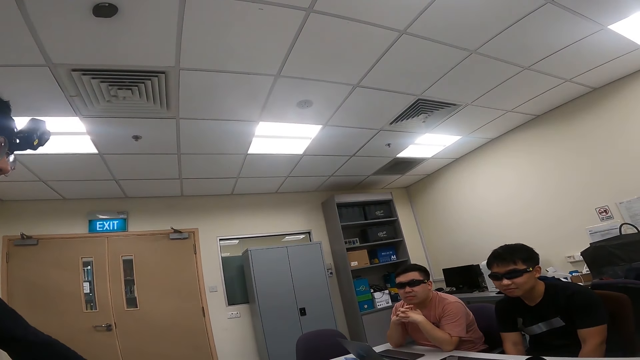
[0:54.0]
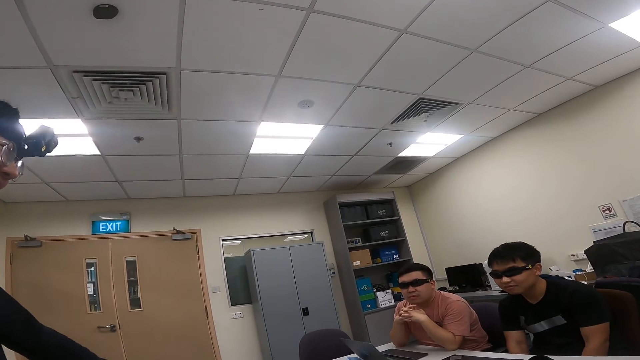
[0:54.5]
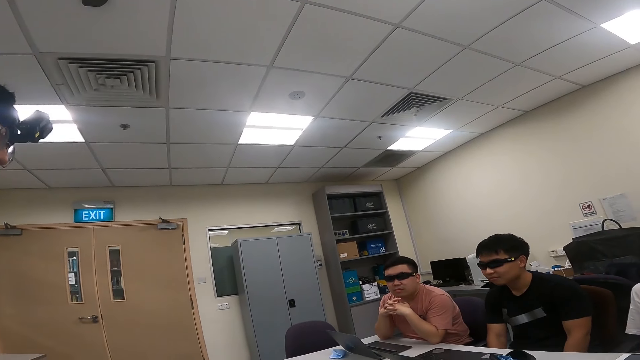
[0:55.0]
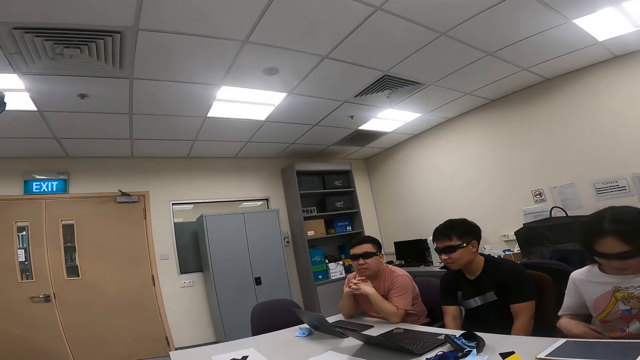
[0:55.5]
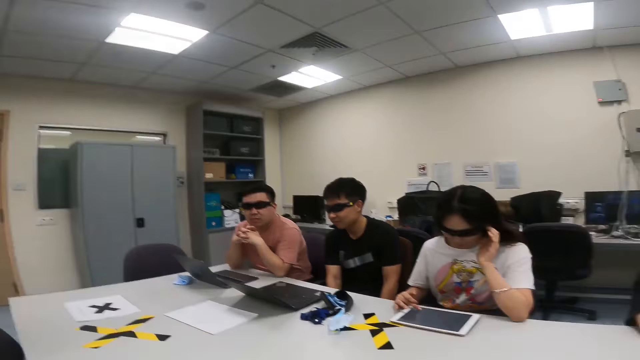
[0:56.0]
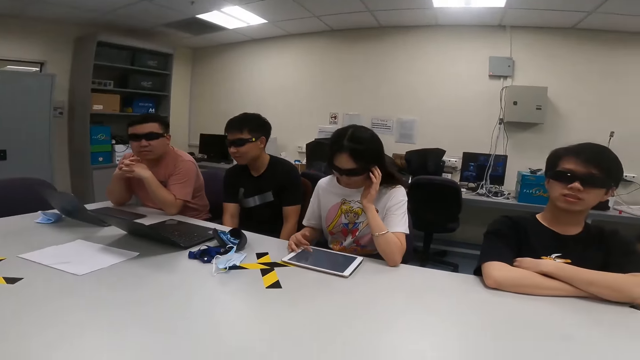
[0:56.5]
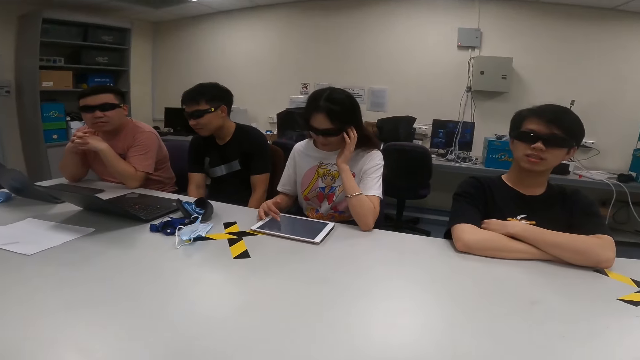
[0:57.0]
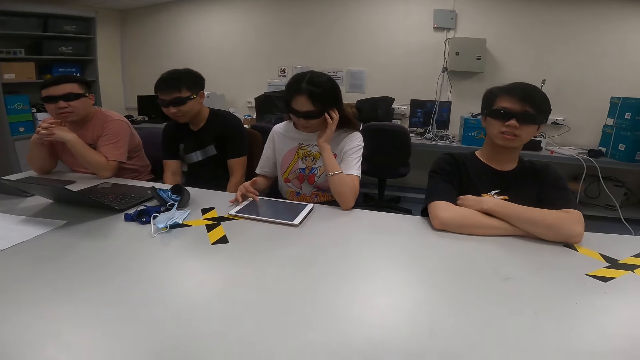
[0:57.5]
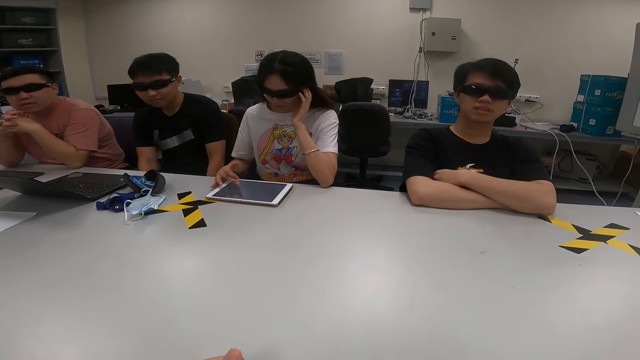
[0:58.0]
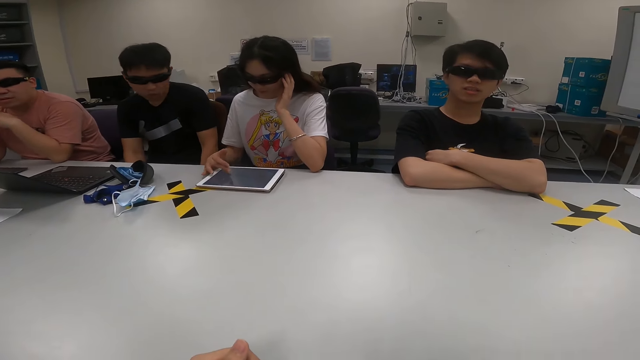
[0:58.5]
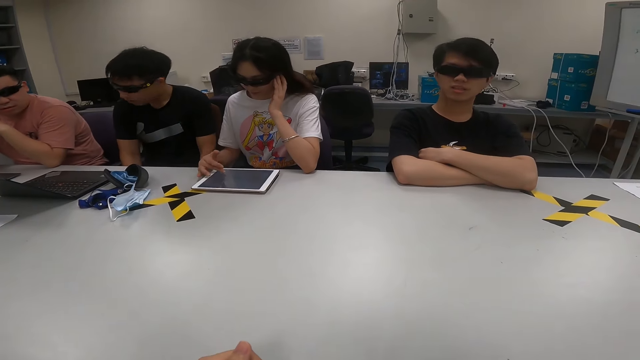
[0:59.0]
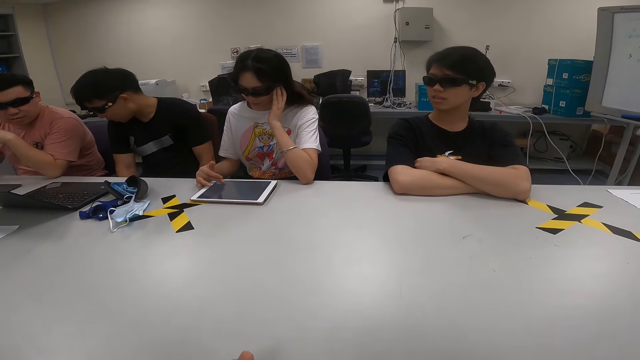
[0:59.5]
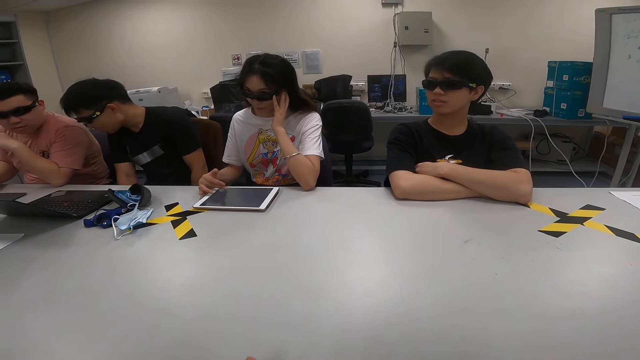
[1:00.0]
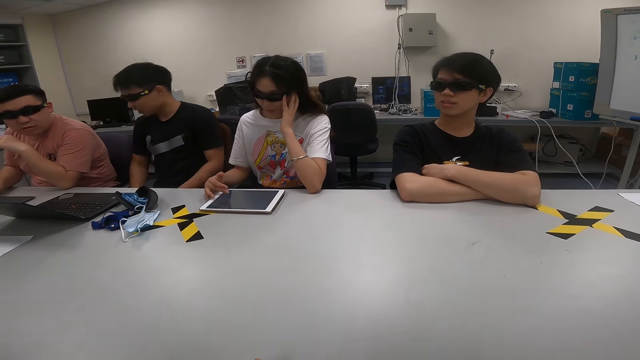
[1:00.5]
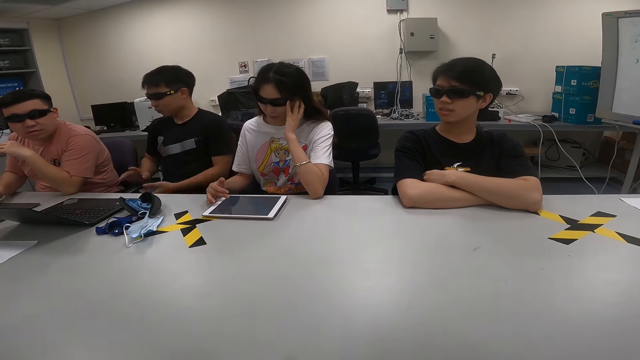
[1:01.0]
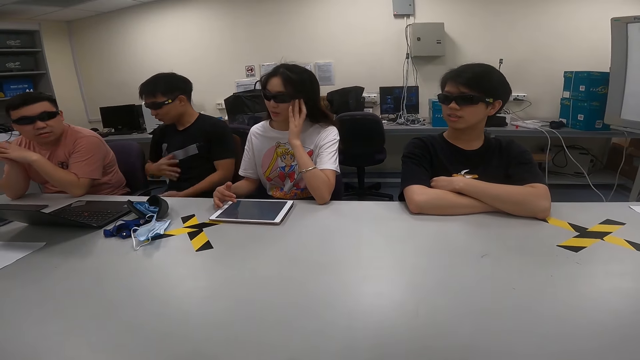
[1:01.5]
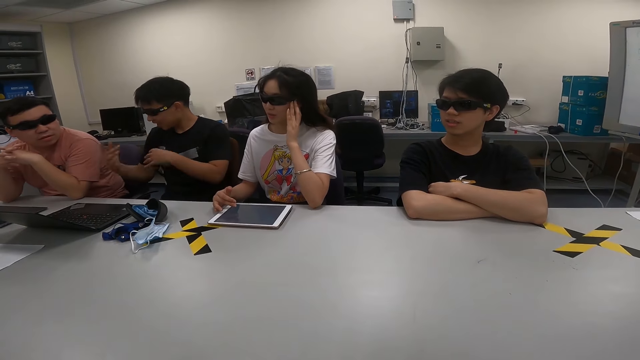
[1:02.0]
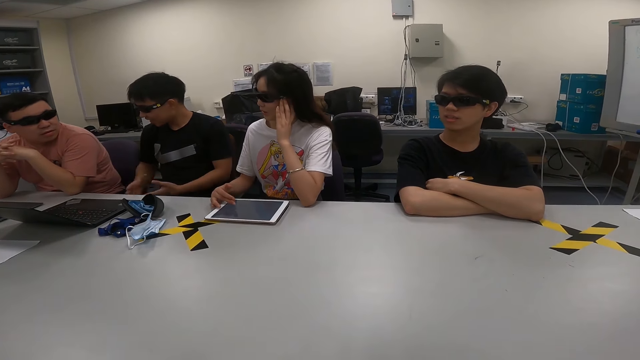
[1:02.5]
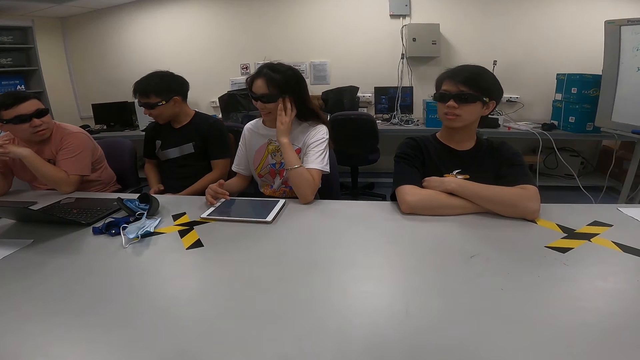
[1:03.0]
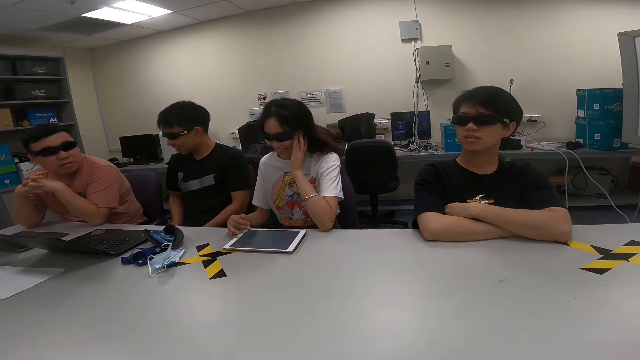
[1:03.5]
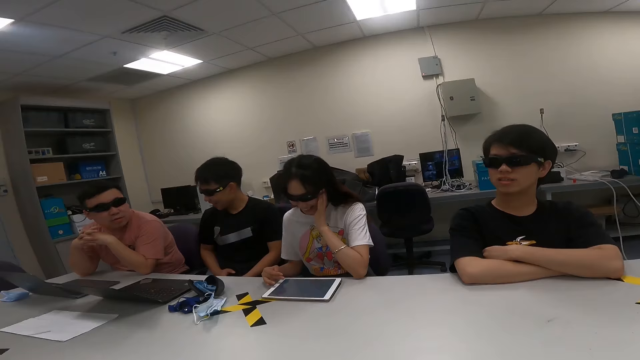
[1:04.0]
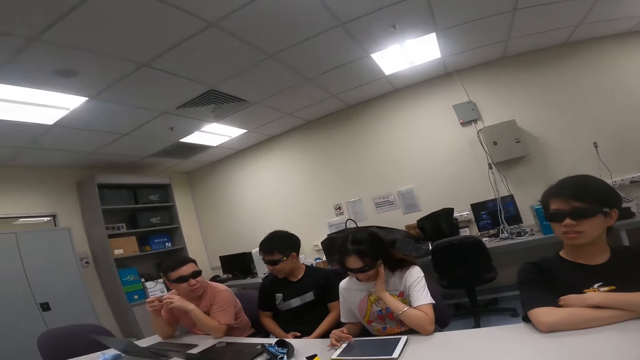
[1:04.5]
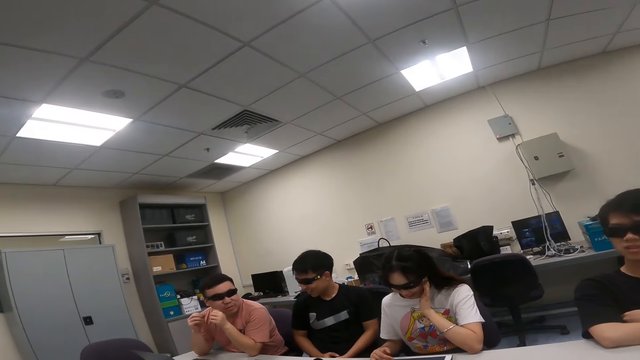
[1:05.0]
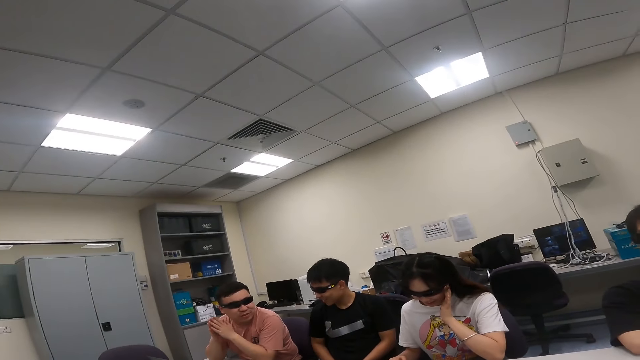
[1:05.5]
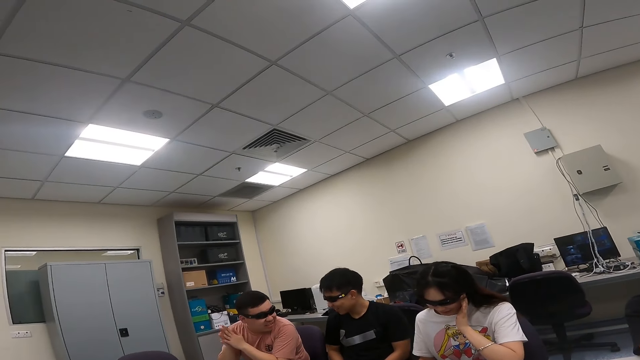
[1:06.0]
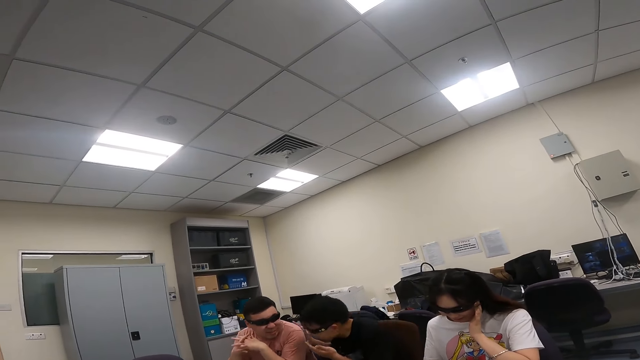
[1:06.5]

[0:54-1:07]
A woman uses a tablet. A person is scrolling through the laptop. A man dialogs with another man. Another person is talking to a third person.

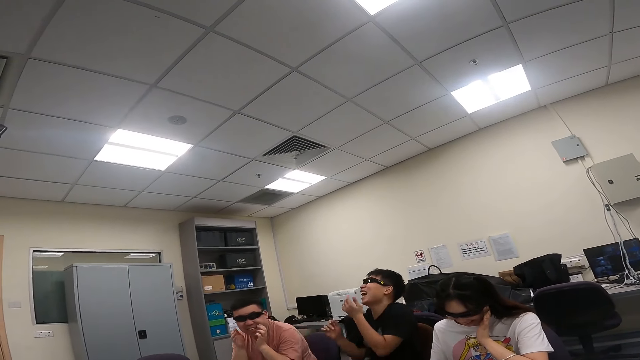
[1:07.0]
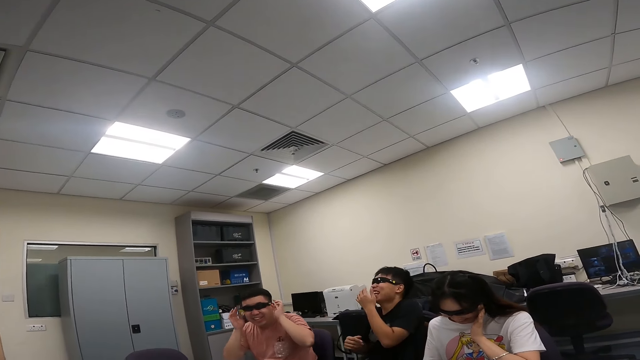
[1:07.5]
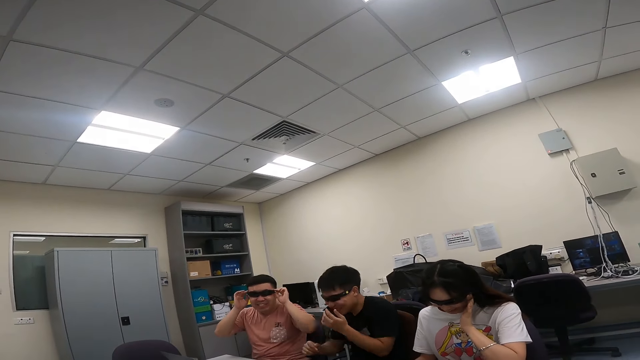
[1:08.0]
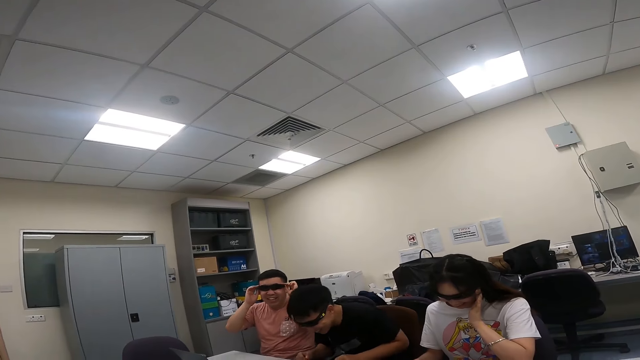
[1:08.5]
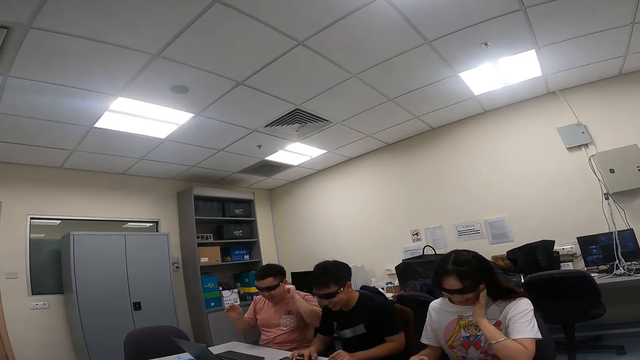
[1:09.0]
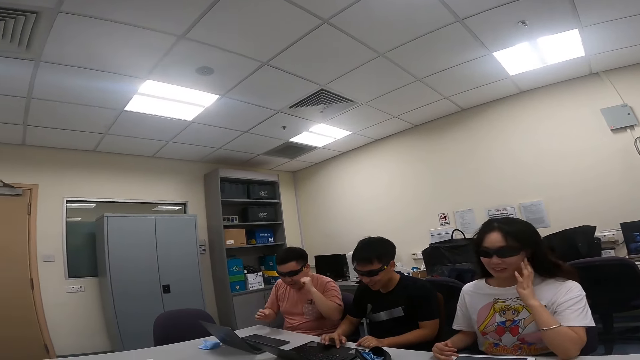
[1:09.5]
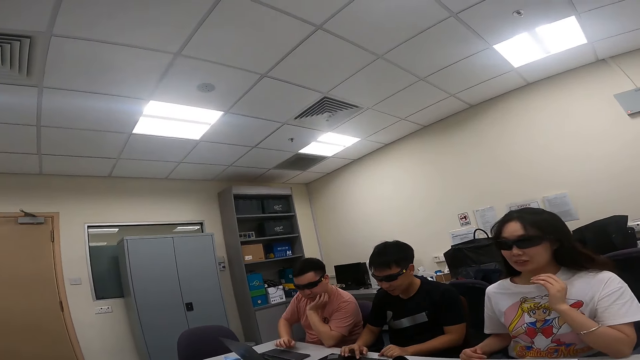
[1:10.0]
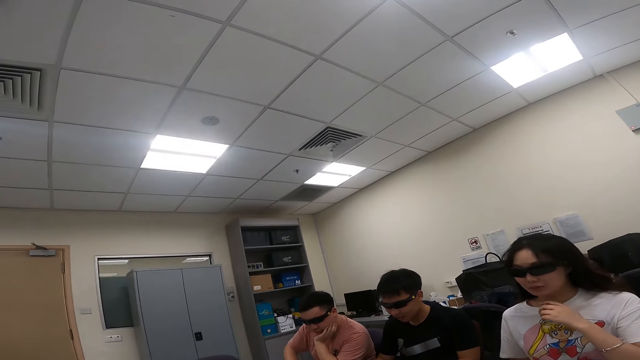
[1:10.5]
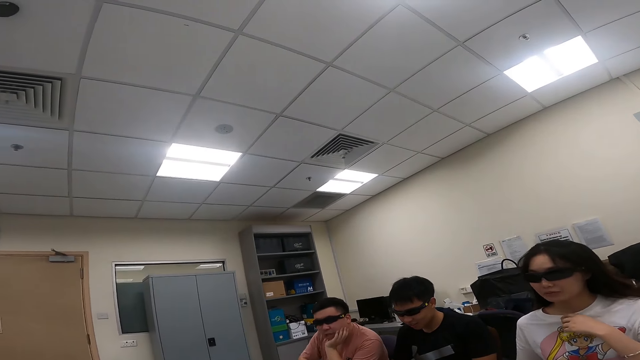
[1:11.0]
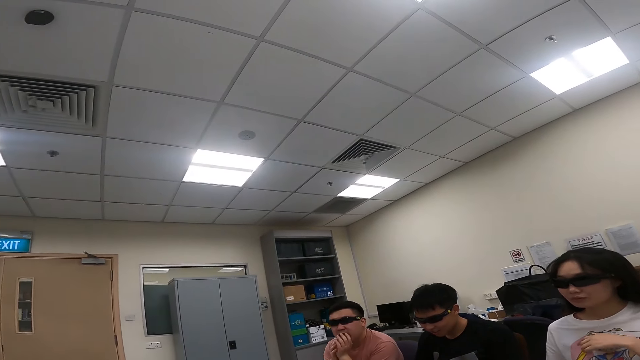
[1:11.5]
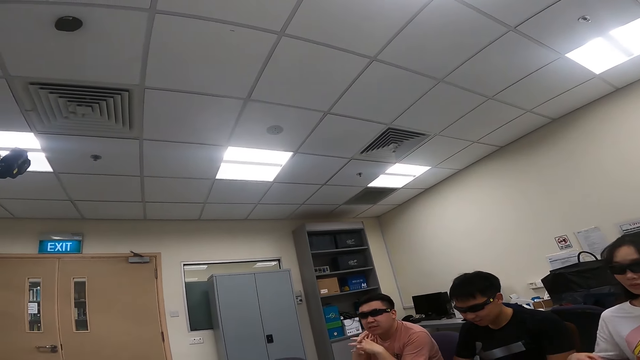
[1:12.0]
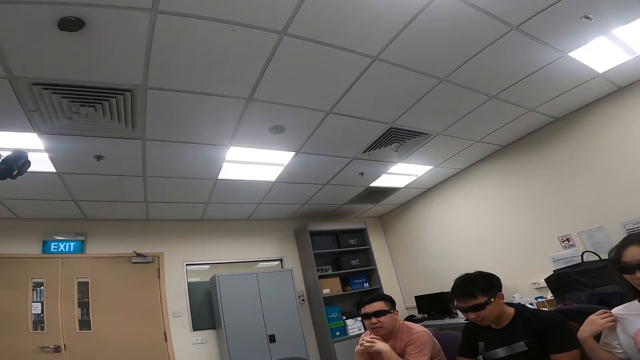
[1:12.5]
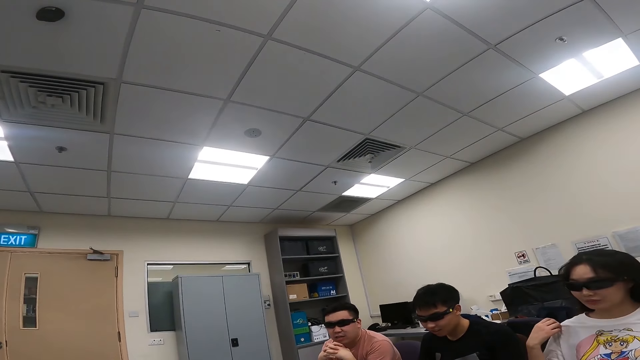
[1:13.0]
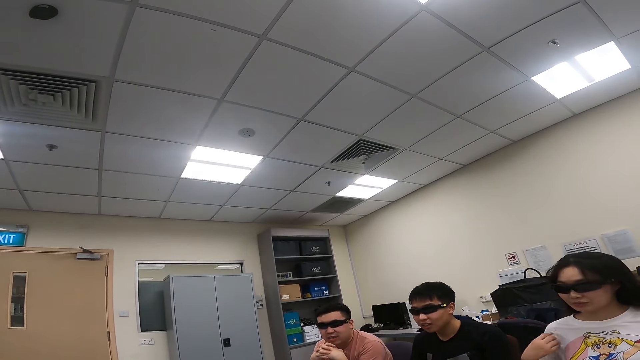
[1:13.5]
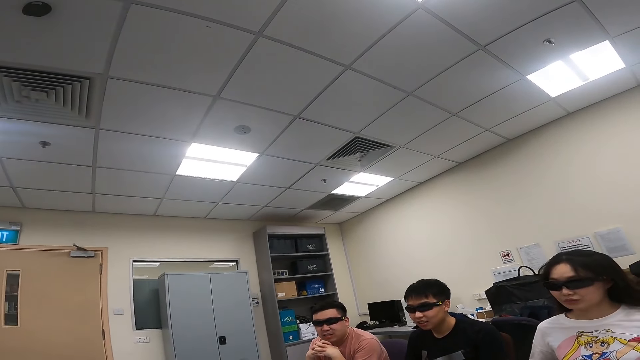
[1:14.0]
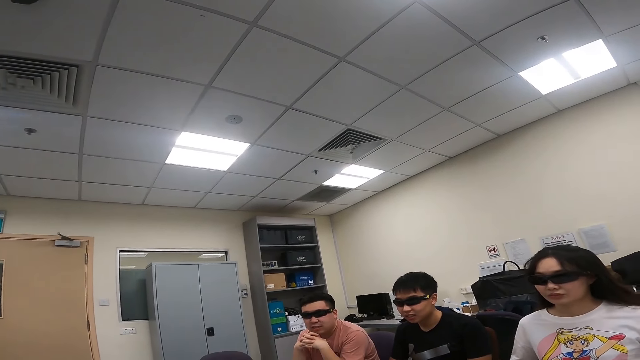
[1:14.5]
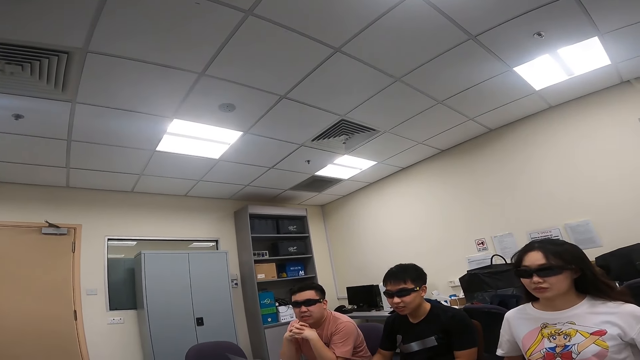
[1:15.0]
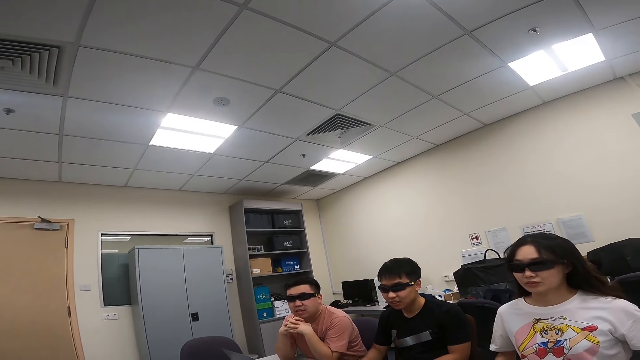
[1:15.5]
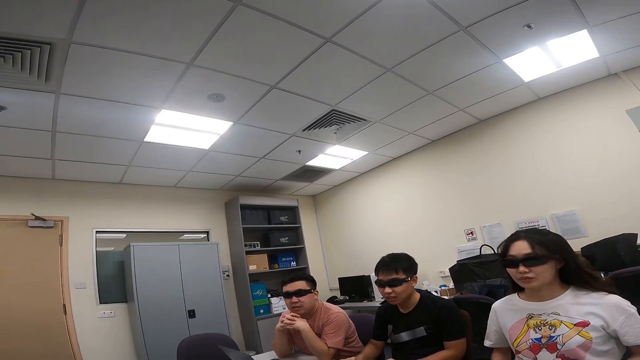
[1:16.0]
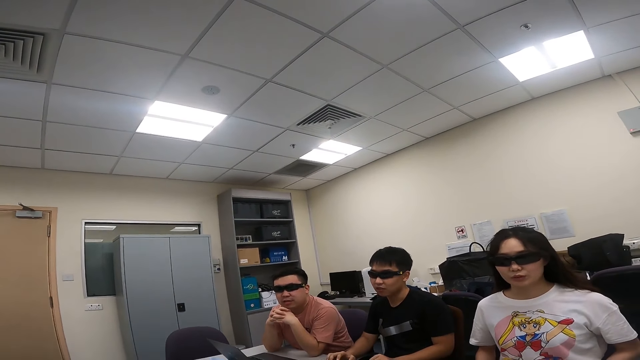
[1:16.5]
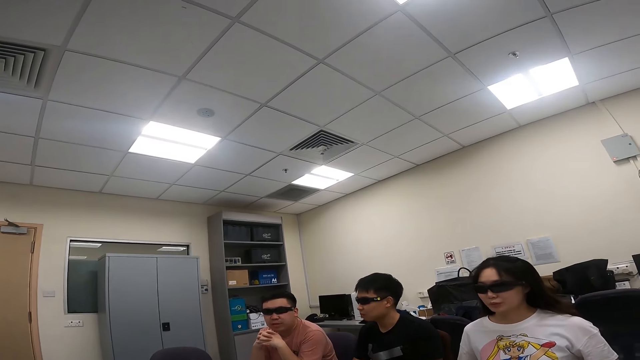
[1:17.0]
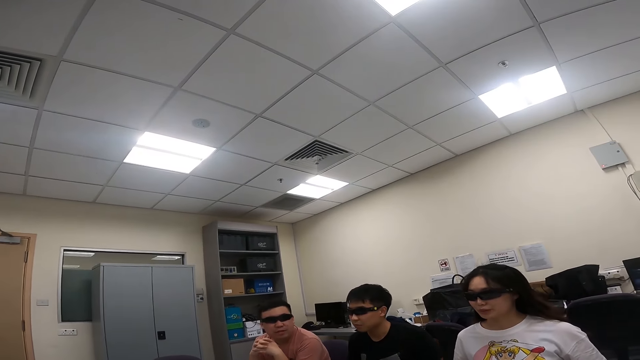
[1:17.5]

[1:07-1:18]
A person and another person are laughing. A man dialogs with a woman, another man, a third man and a fourth man. A third person is talking.
